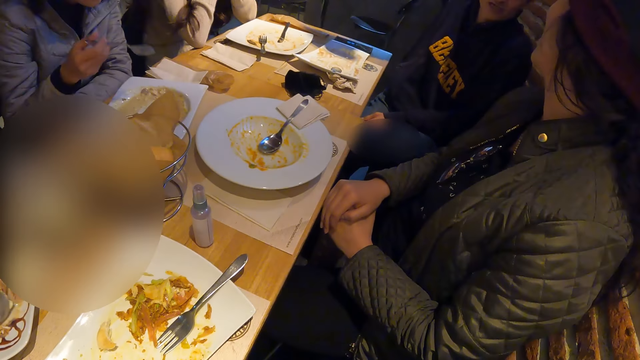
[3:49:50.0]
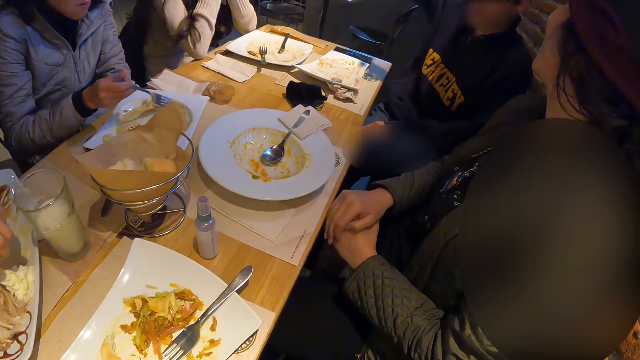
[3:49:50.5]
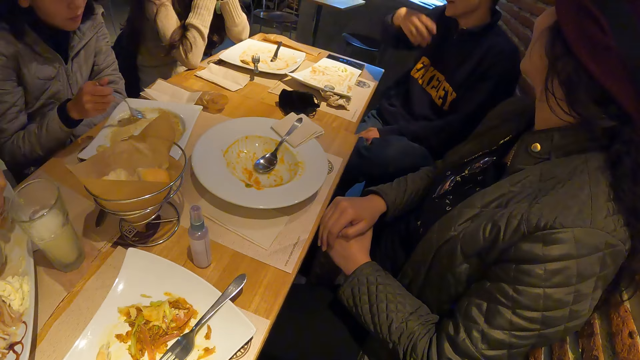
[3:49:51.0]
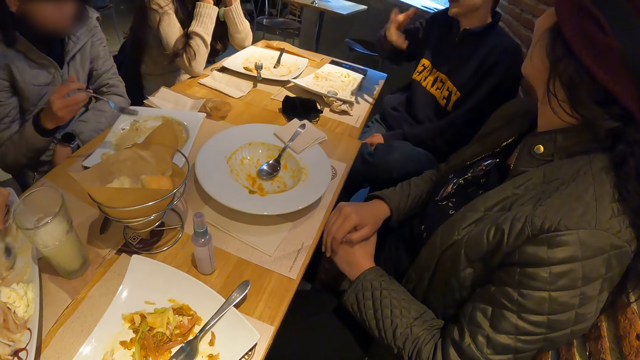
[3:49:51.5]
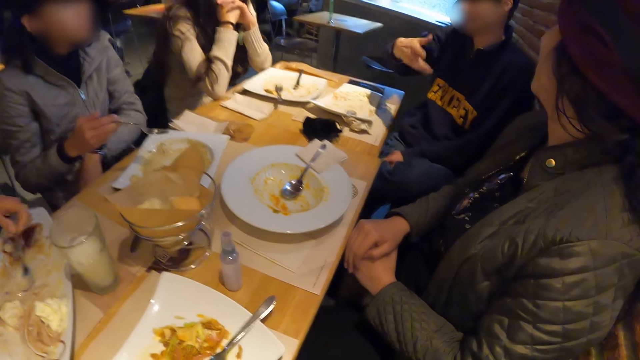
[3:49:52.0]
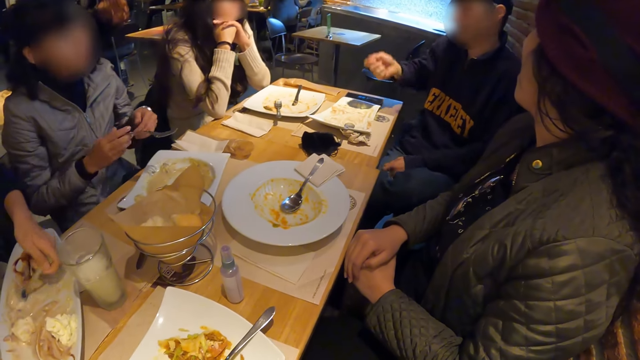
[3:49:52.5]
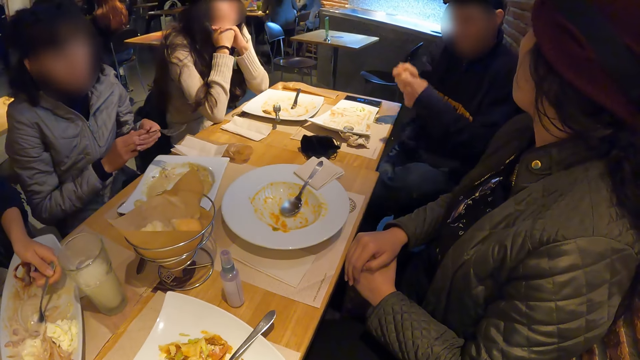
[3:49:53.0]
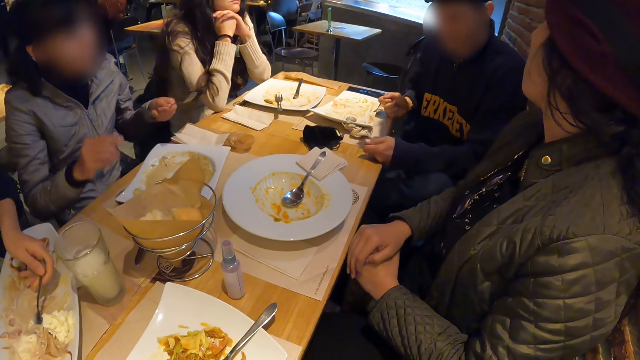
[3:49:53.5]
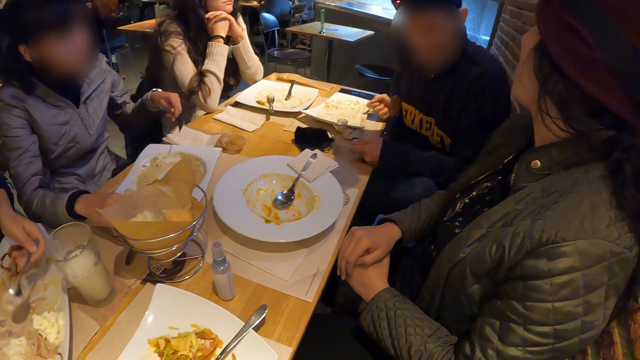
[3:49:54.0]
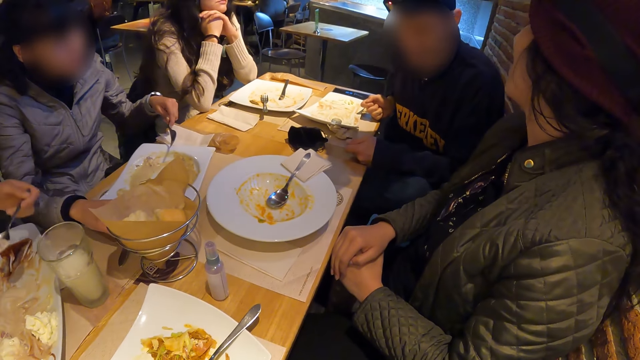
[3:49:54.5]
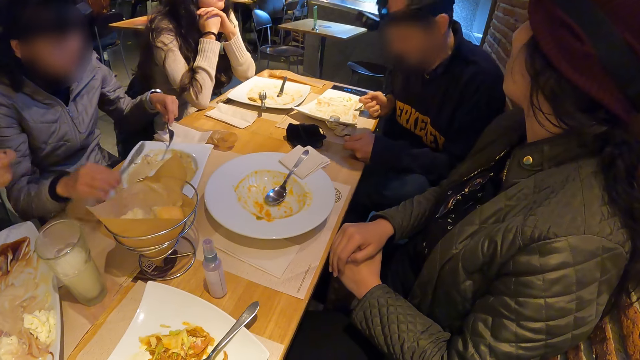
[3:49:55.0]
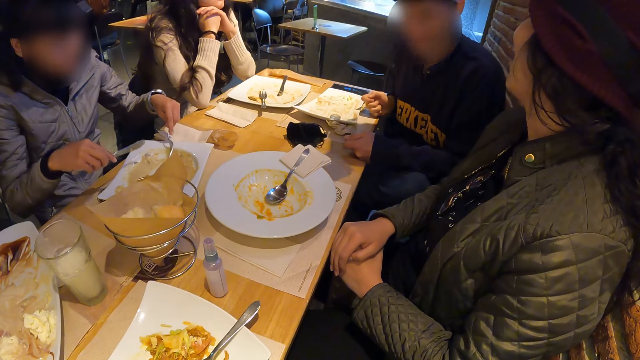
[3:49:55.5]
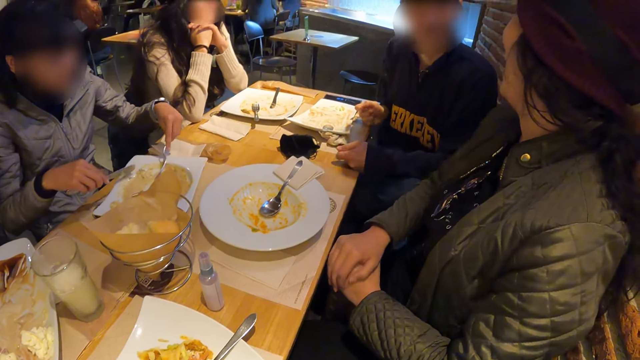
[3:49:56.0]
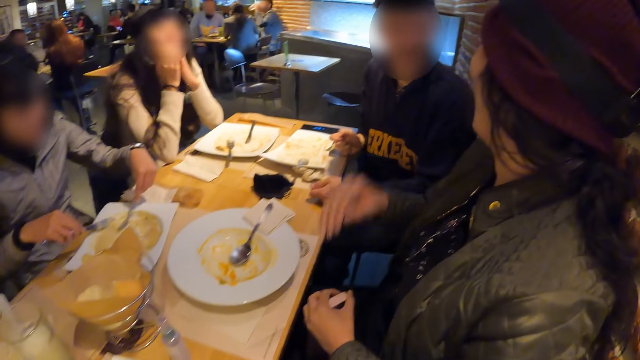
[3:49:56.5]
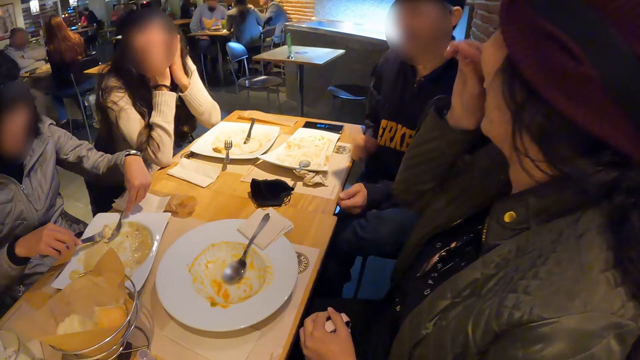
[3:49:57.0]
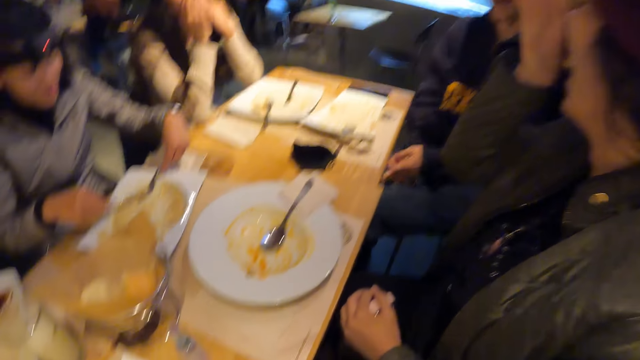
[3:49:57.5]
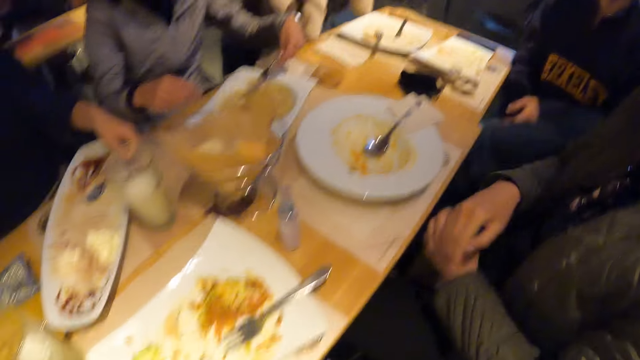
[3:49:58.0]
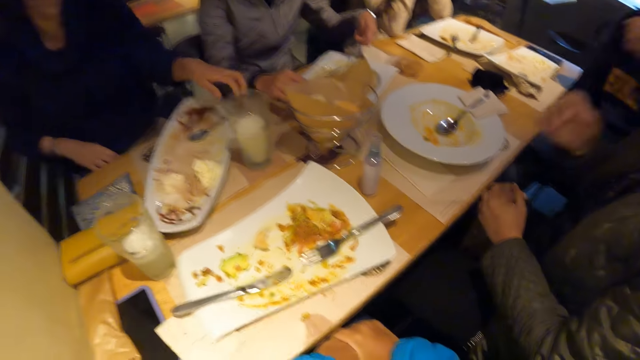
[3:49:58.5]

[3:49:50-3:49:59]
A lady eats food. A man packs a portion of the meal in the plate with the fork in his right hand. Another man interacts with the camera wearer and others on the table. The camera wearer looks around a room. The first man holds a fork in his left hand and a knife in his right hand. Another lady interacts with the other man. The first man packs a portion of the meal with the fork and knife in his hands.

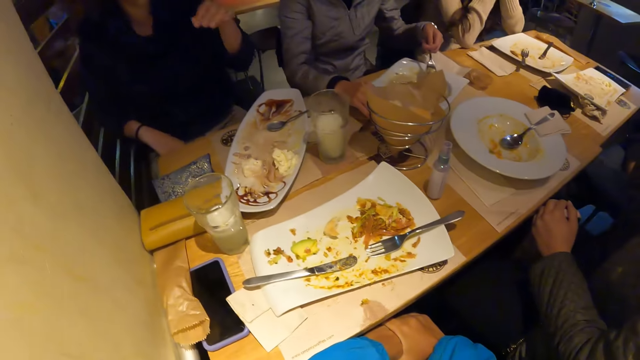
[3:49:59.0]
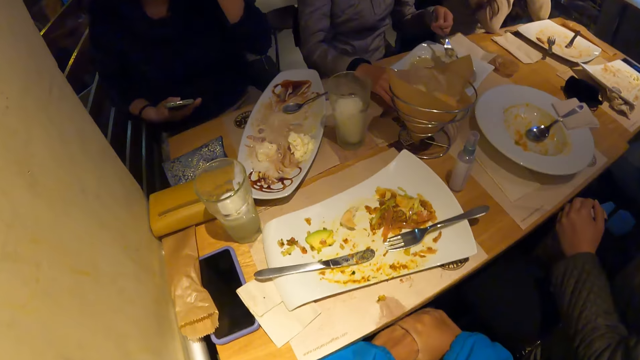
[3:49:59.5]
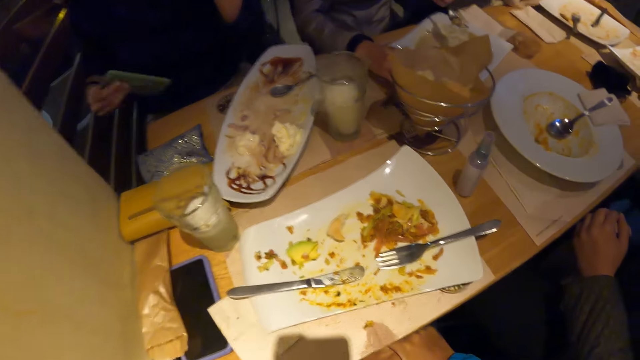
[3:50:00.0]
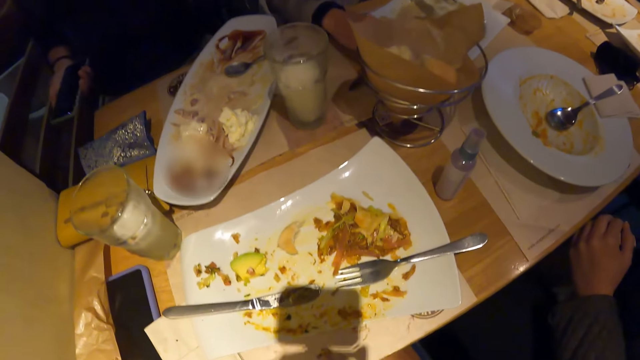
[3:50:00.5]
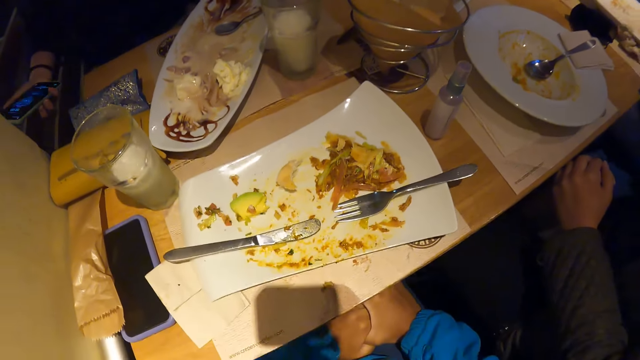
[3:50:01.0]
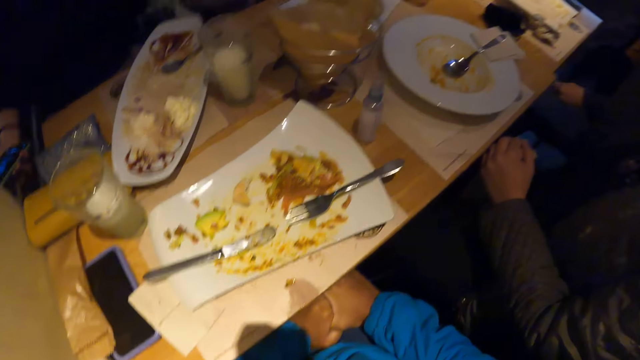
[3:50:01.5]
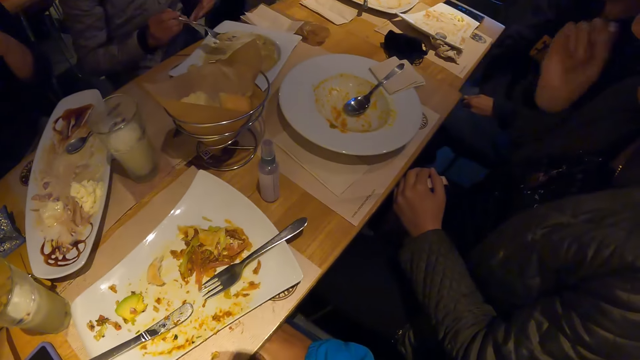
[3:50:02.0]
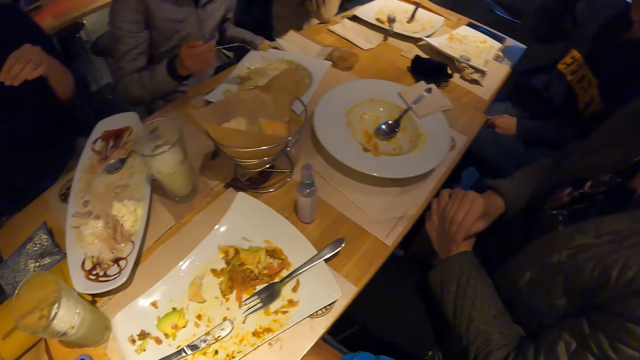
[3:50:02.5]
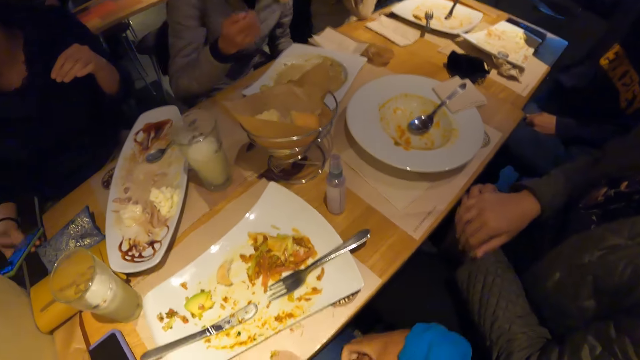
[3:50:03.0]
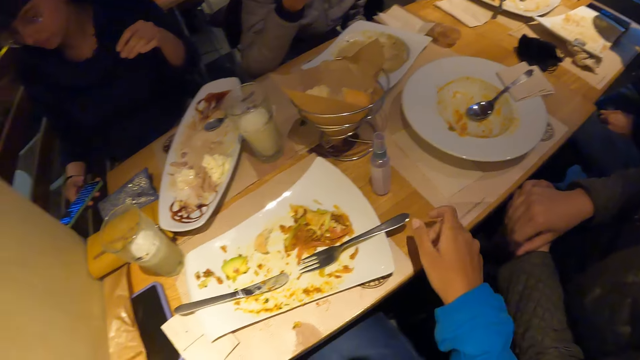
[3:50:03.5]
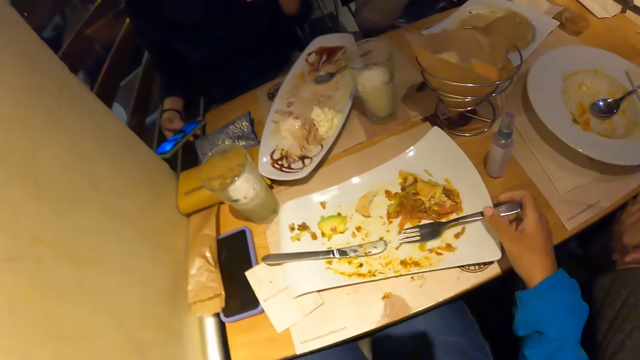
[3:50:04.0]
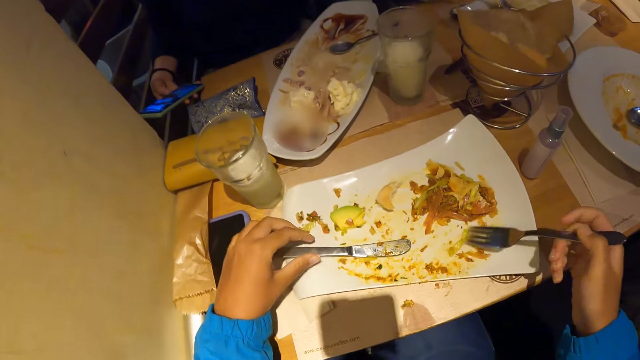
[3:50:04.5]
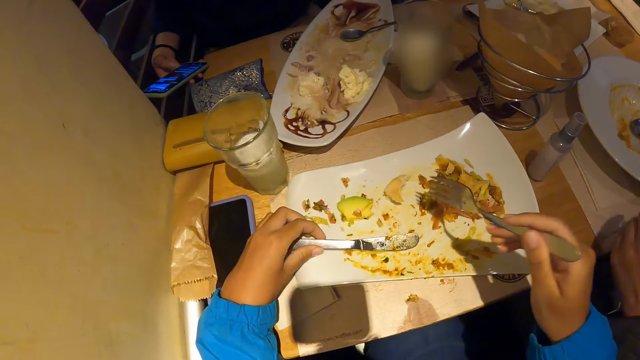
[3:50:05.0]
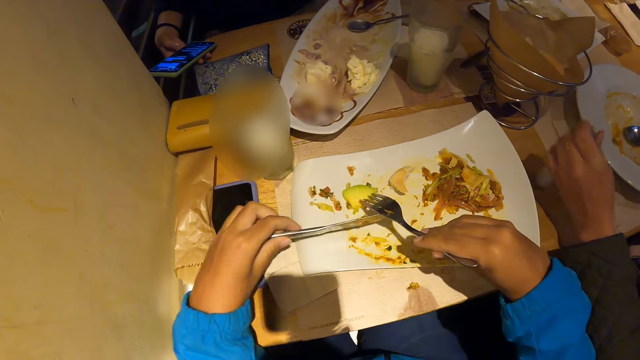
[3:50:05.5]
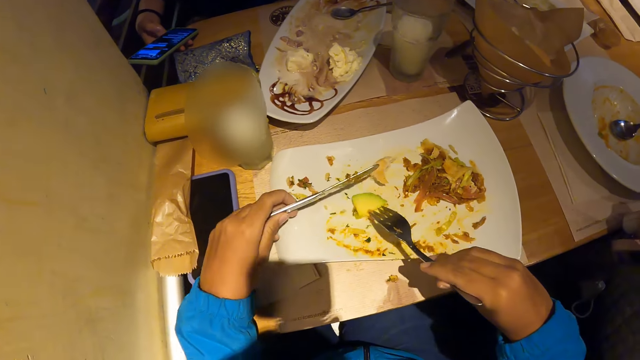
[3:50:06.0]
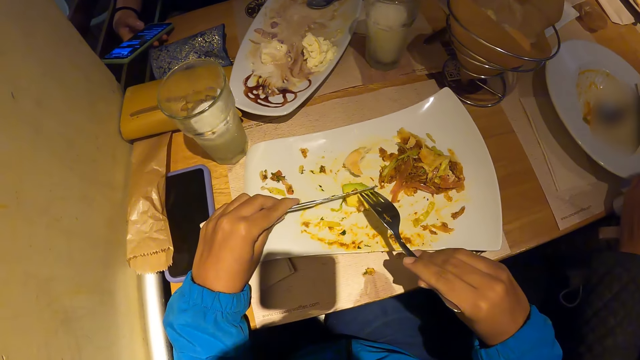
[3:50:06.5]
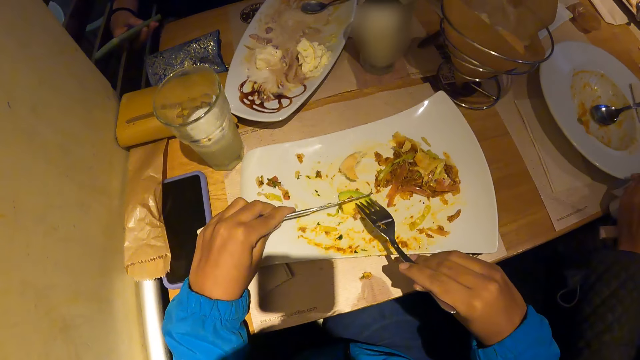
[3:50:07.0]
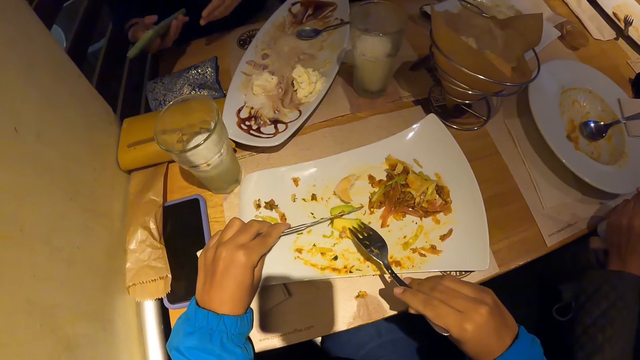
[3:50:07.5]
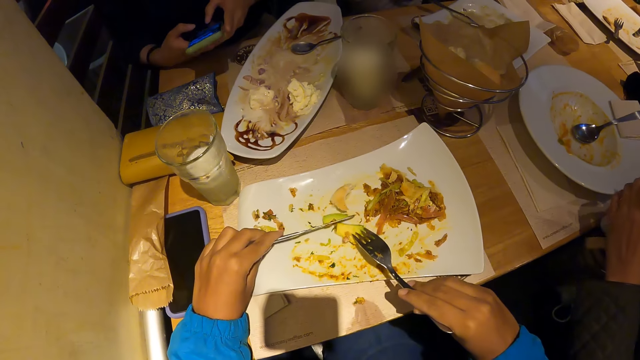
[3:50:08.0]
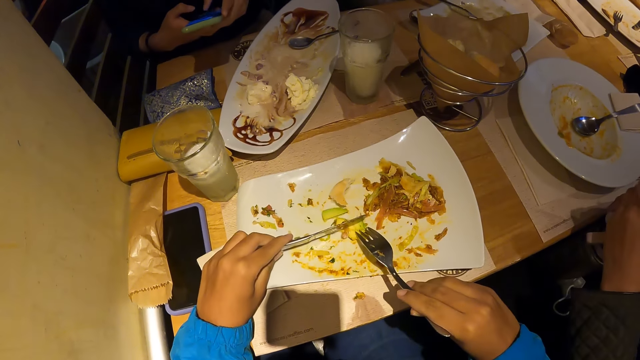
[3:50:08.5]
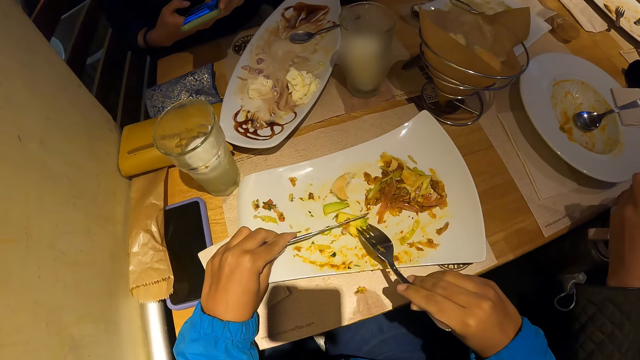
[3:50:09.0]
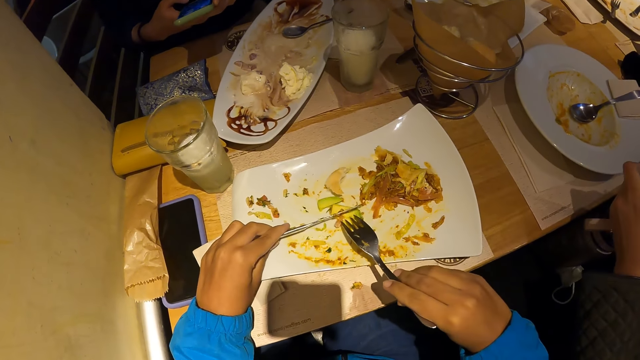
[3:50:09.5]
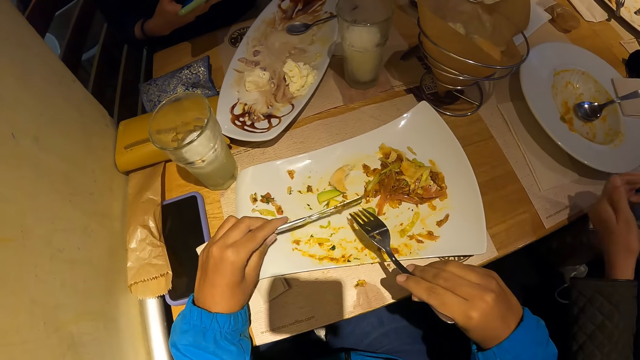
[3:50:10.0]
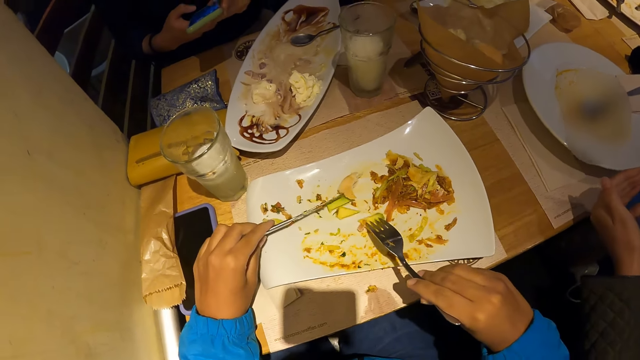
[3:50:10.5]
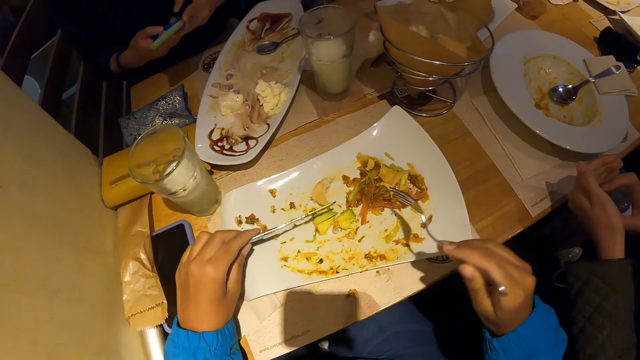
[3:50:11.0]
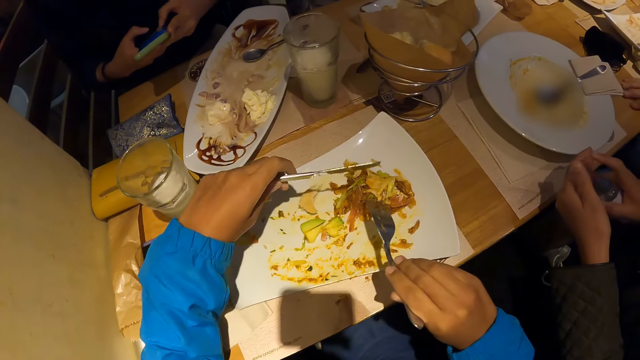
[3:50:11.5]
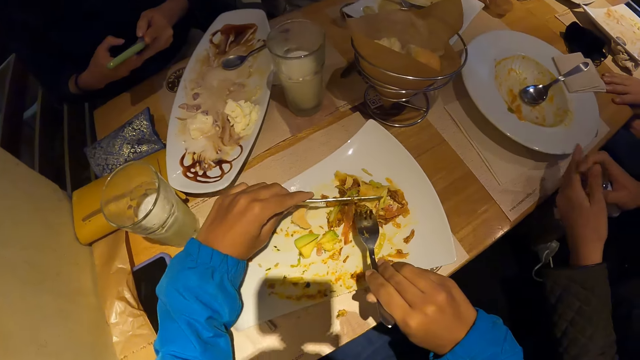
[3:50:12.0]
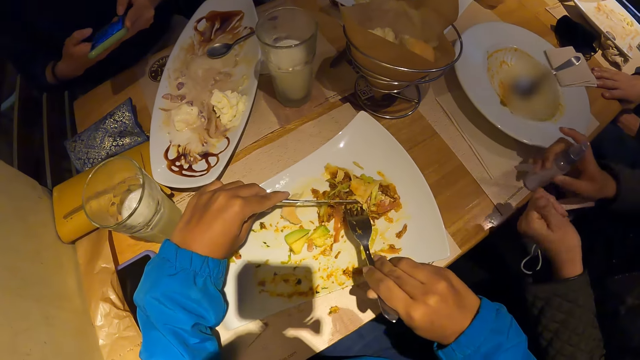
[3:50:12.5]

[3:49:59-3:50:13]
A lady operates a phone. A man holds a phone with his right hand. The camera wearer looks around a room. Another man puts the fork in his right hand into his mouth. The first man operates the phone with his right hand. Another lady eats food. The camera wearer picks up the table fork on the plate with his right hand. He holds the table knife on the plate with his left hand. He picks an avocado on the plate with the table fork in his right hand. He slices the avocado on the plate with the table knife in his left hand. The first man operates the phone with his hands. The camera wearer slices the avocado on the plate with the table knife in his left hand. A third man sprays a sanitizer in his right hand on his left hand. A third lady sprays a liquid on her hands.
